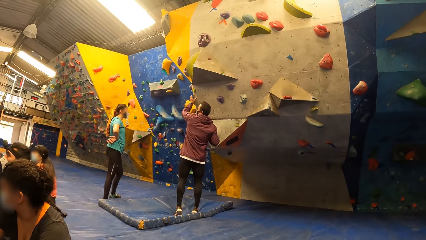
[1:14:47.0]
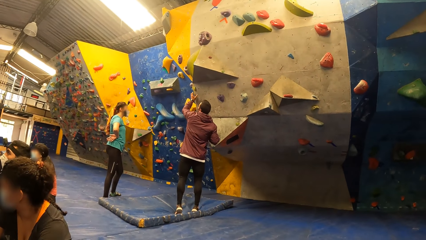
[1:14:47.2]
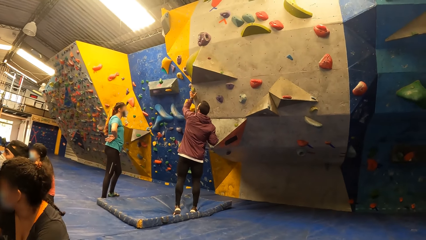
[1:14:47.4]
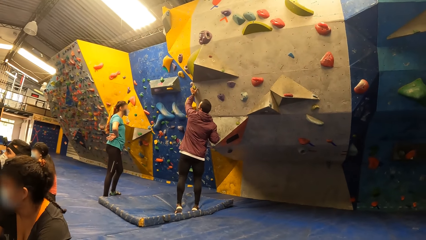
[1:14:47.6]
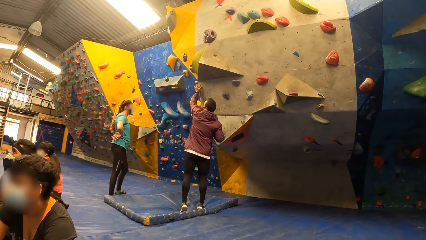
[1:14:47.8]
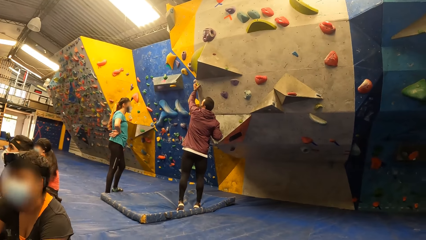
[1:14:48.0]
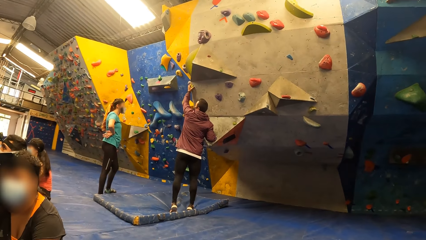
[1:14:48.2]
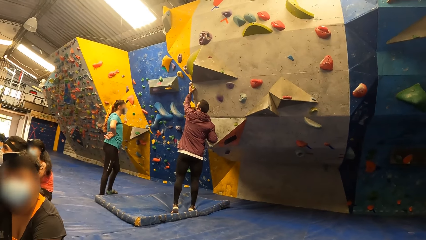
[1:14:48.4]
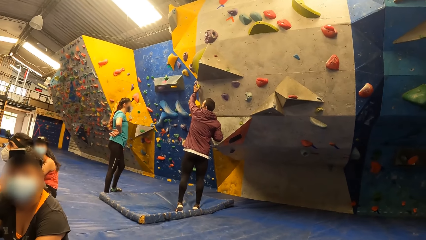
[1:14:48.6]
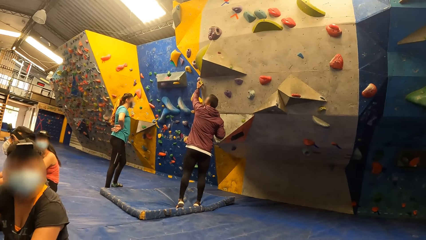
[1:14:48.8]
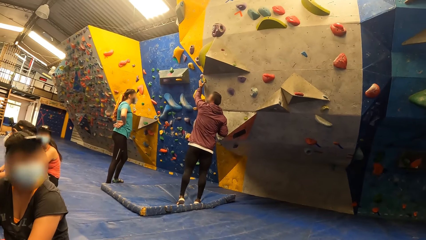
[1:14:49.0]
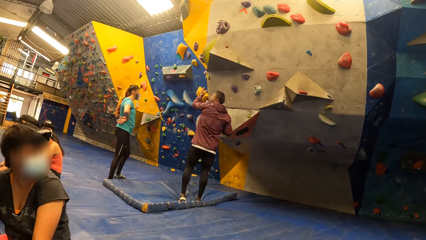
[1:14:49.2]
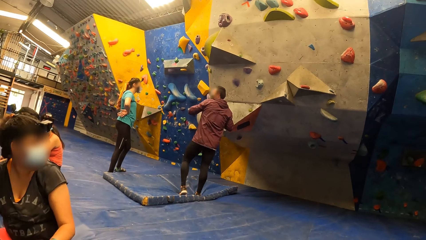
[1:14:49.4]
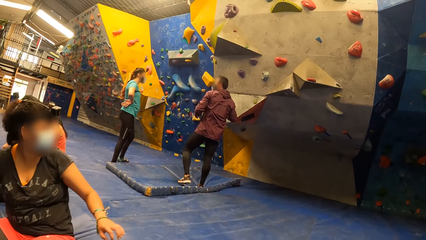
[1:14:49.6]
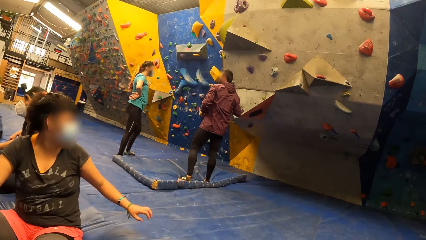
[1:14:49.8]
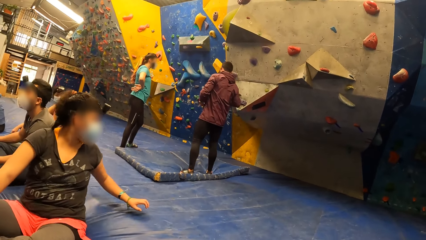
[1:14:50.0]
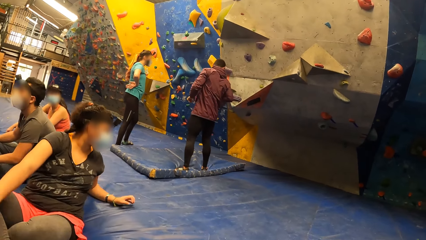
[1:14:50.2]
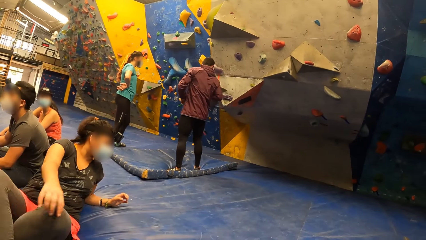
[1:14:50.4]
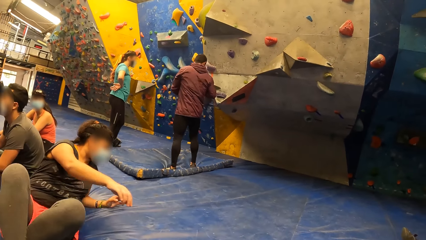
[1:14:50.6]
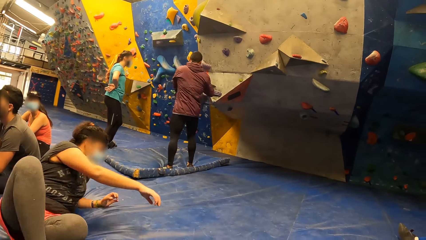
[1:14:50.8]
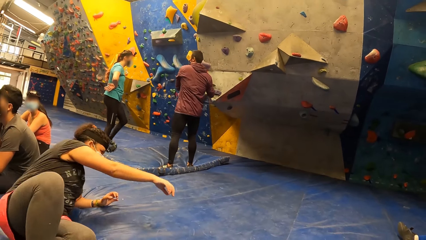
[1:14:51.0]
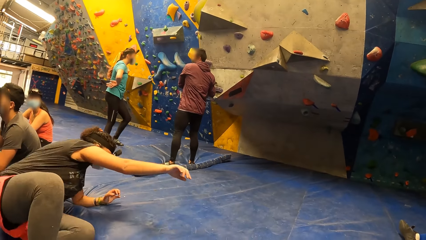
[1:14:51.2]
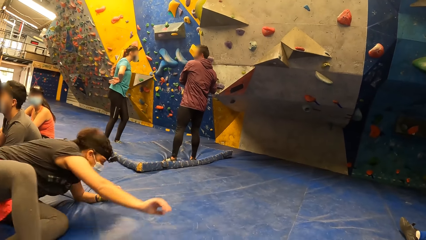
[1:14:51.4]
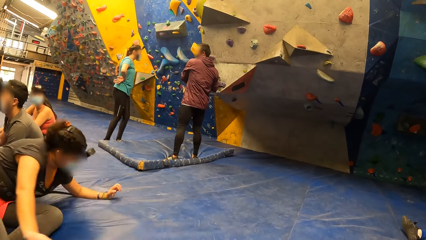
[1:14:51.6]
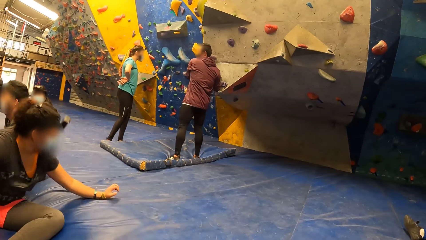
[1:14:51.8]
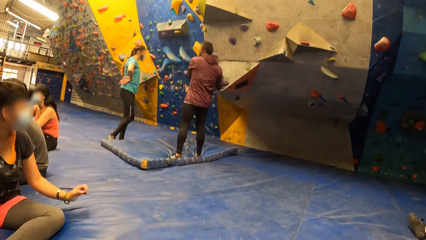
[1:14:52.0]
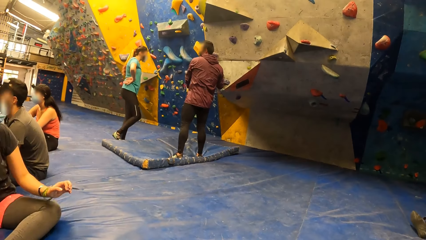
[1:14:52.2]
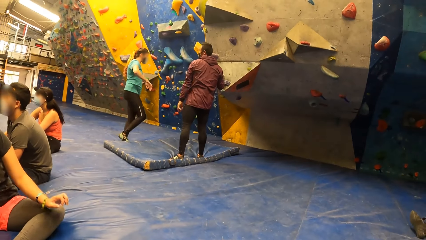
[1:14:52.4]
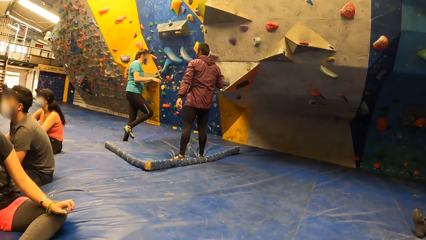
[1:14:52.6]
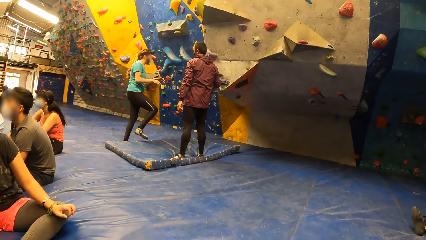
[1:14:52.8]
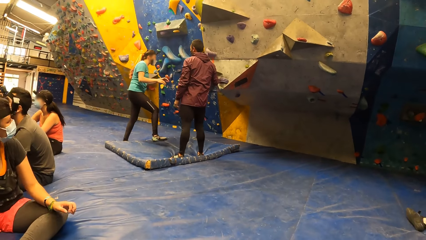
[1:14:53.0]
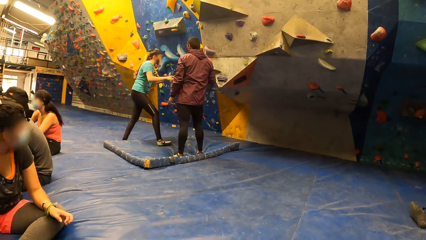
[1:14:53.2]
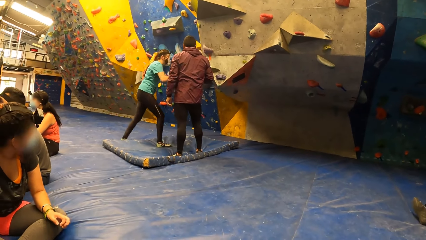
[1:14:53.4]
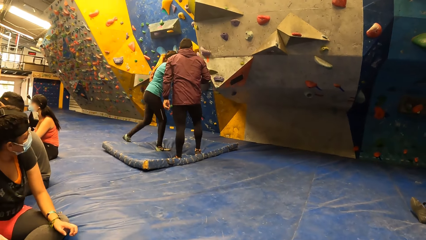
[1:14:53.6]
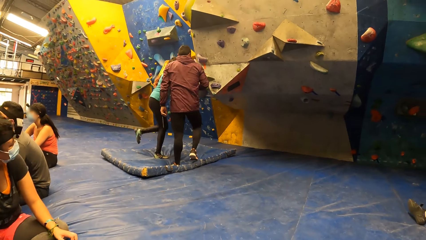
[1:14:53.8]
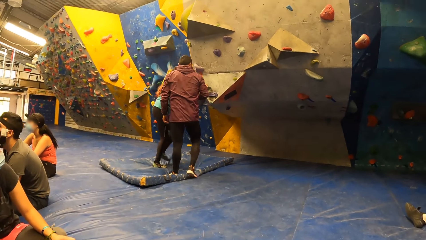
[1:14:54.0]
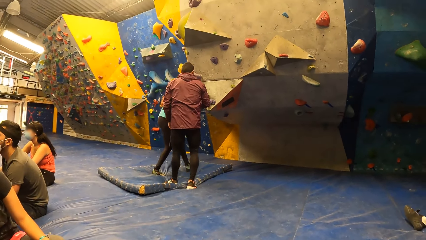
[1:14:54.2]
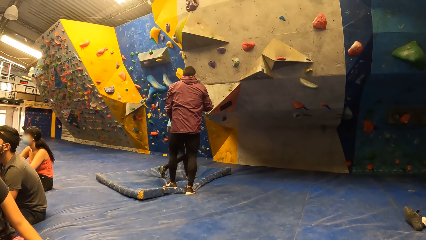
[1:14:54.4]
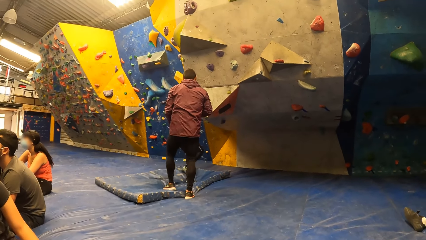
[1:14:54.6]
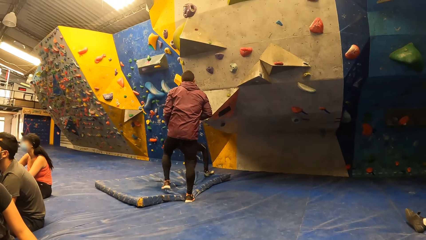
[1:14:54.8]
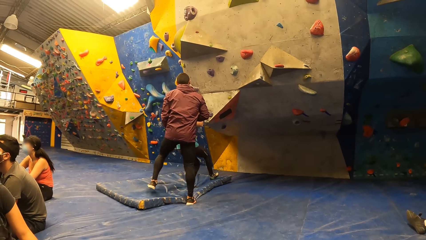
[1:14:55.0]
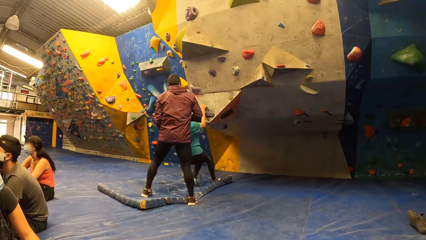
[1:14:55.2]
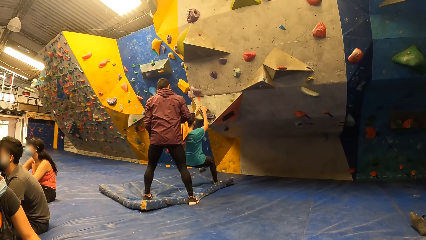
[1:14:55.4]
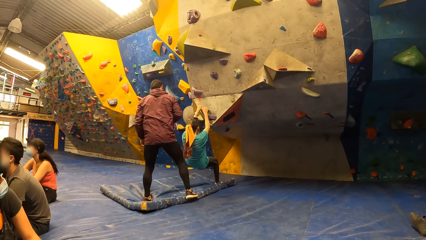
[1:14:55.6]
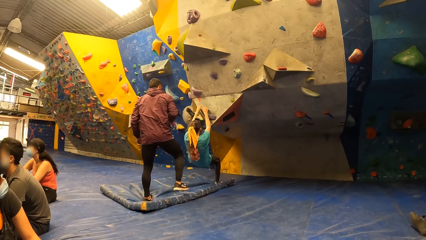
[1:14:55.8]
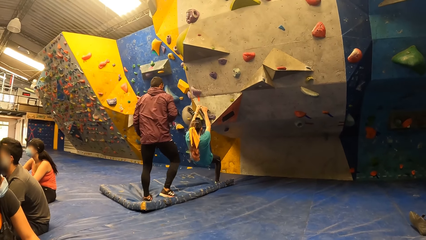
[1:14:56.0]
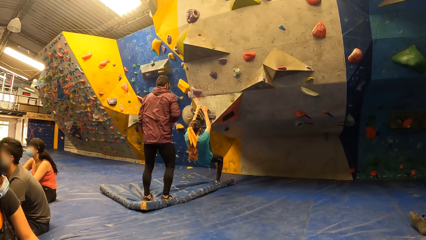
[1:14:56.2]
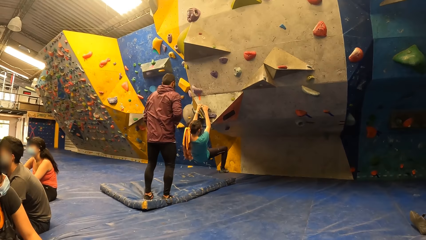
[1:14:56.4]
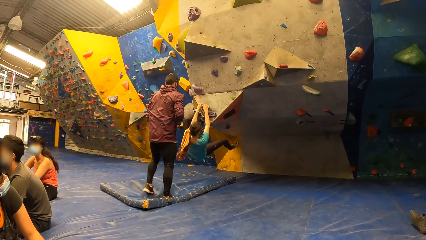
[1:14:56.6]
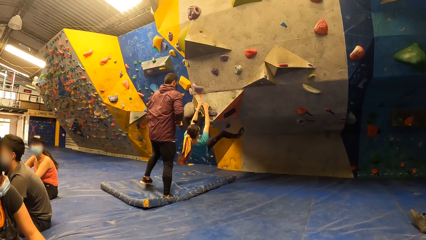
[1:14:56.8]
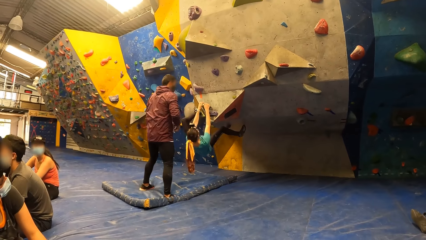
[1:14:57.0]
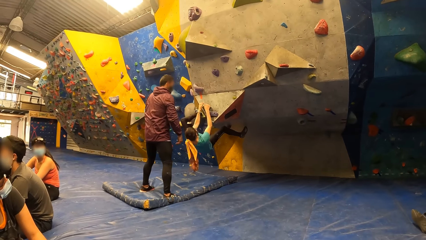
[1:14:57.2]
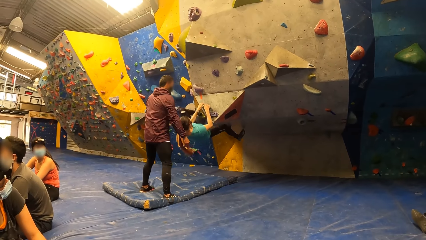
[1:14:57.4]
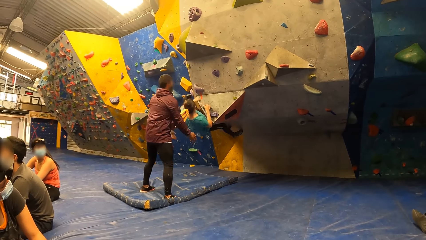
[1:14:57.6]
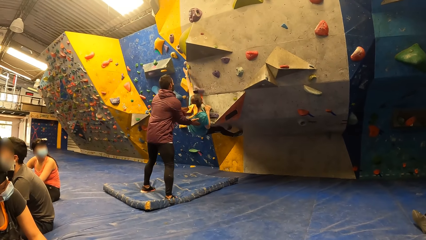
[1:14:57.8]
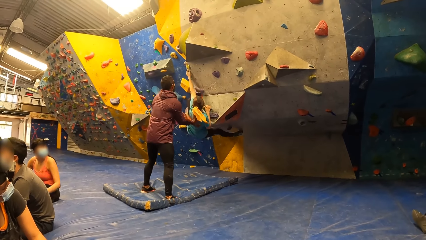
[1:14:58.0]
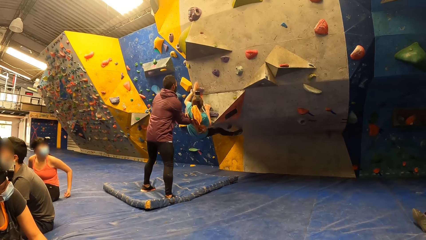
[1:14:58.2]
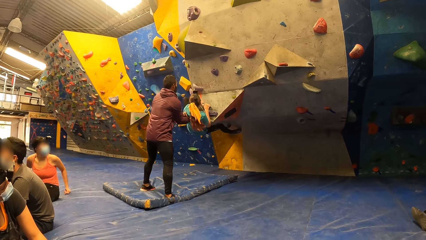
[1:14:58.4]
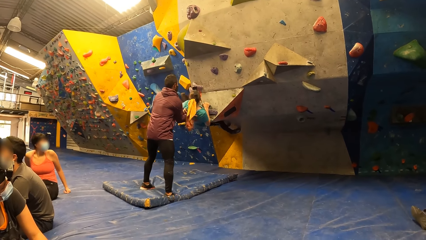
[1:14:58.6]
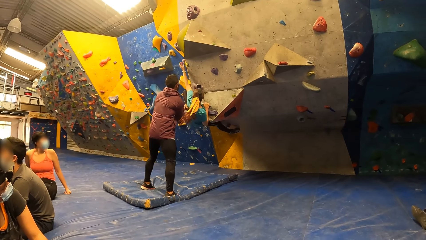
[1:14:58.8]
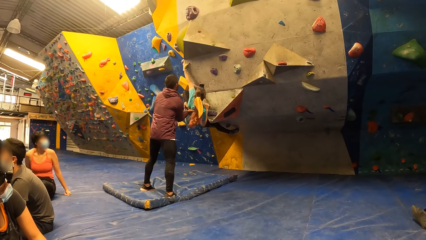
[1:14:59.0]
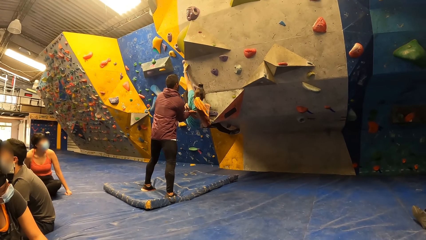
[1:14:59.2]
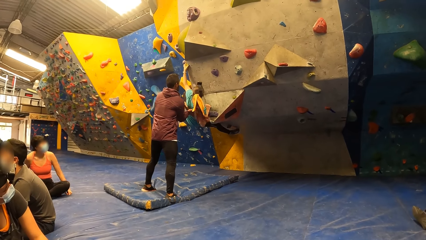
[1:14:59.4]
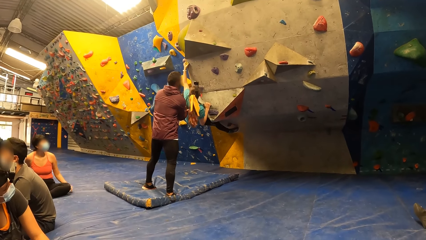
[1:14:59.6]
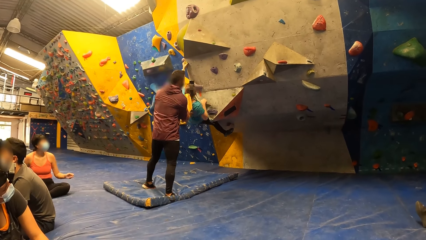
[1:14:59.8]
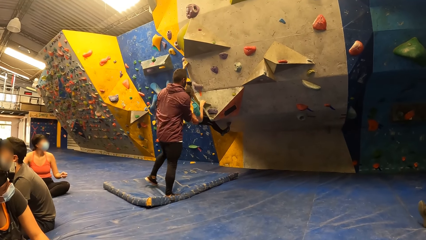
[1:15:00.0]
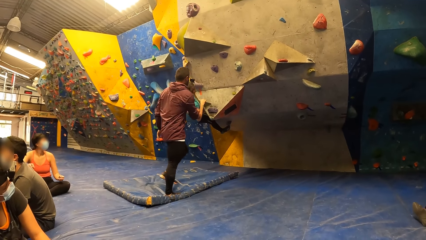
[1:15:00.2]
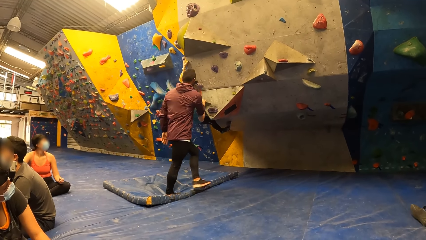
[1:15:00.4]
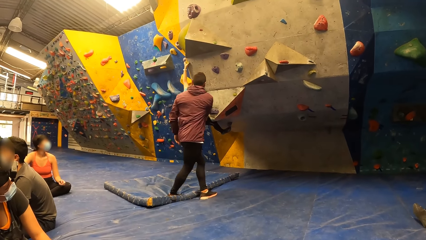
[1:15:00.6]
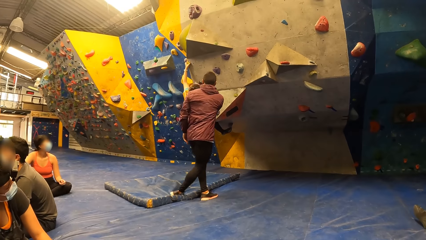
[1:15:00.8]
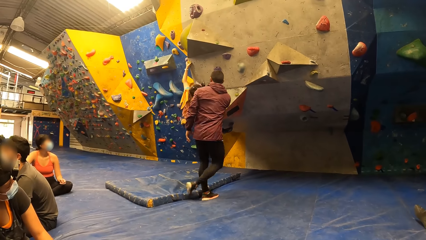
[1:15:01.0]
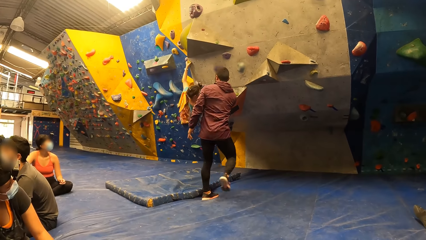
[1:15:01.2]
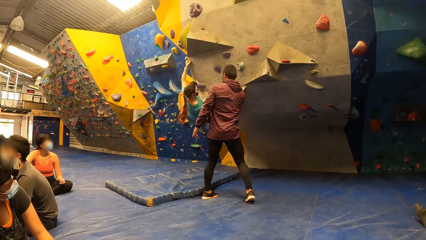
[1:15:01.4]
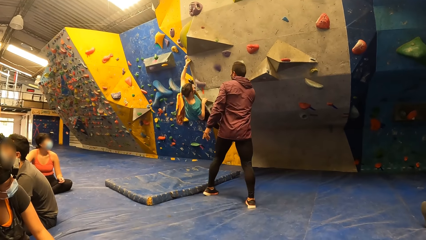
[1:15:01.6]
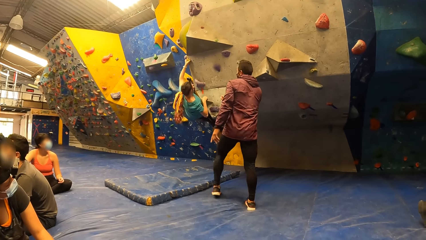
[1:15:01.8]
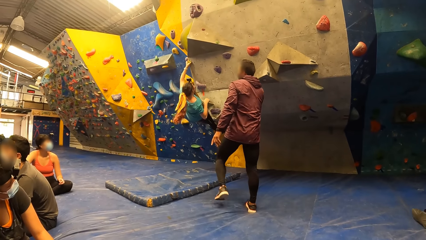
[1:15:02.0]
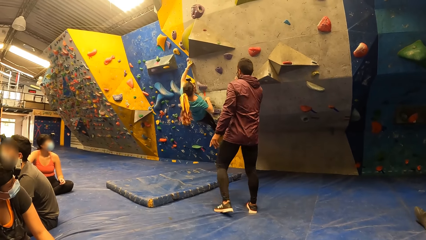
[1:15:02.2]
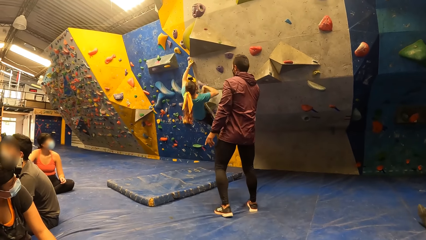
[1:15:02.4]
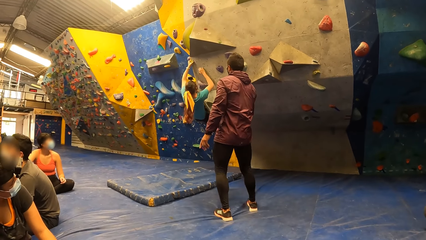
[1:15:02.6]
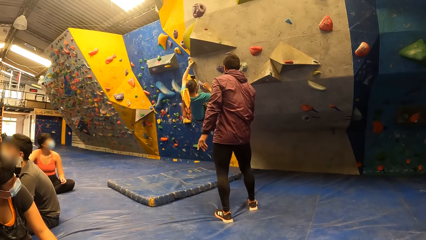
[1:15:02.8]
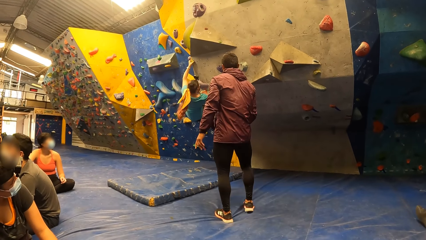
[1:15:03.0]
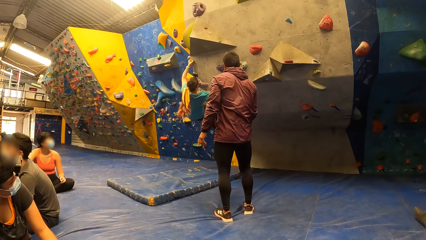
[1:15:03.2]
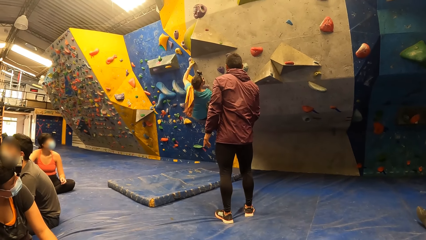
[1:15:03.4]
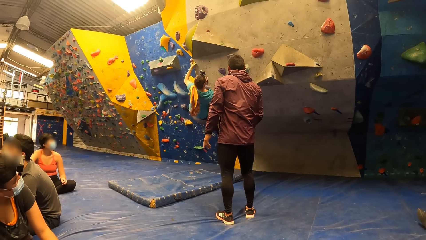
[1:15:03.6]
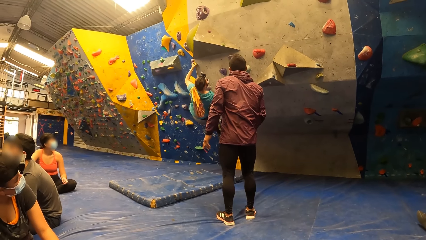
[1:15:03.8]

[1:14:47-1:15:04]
A person turns on the floor. Another person climbs on the holds on the wall.
